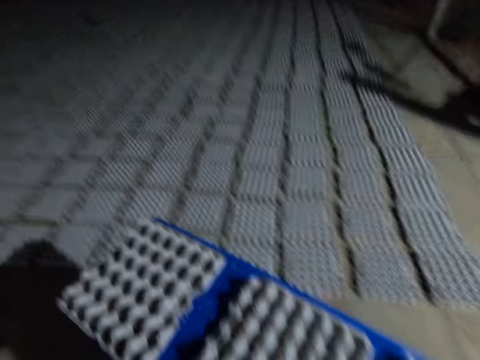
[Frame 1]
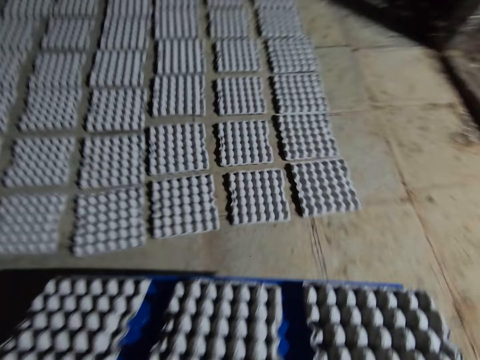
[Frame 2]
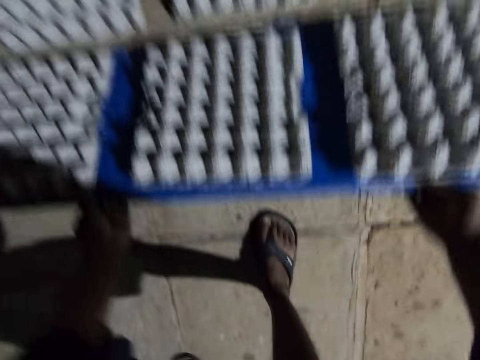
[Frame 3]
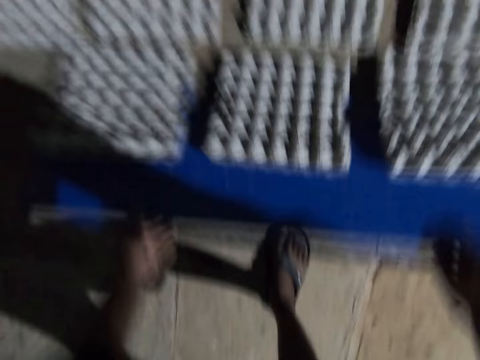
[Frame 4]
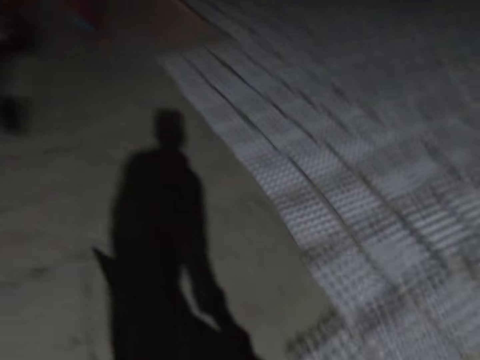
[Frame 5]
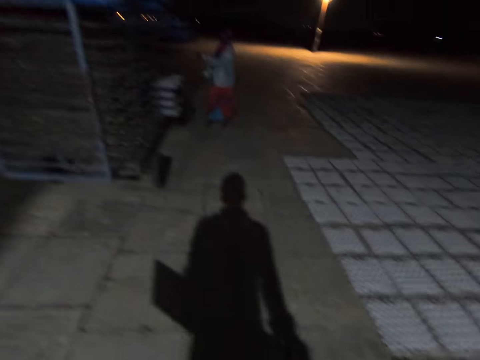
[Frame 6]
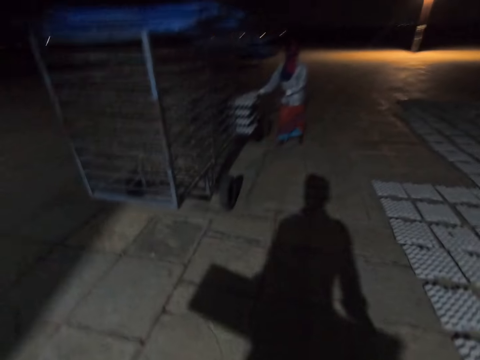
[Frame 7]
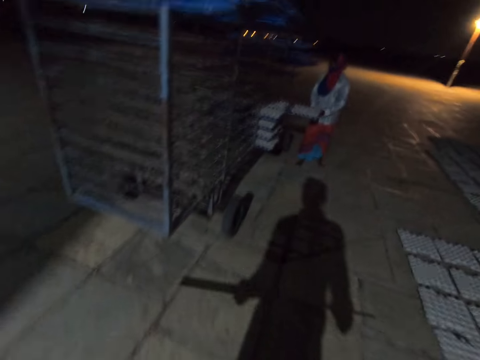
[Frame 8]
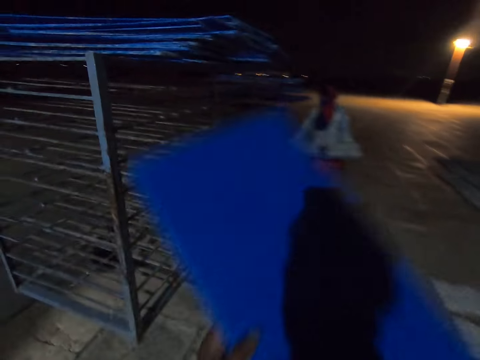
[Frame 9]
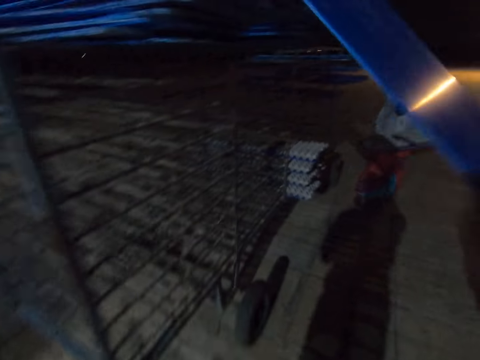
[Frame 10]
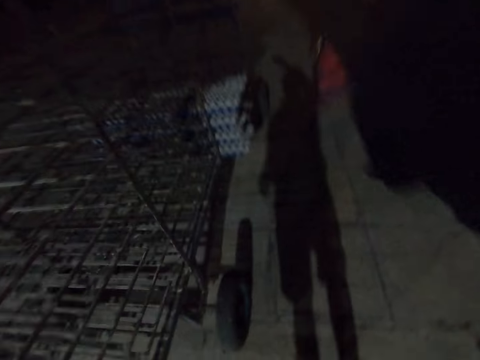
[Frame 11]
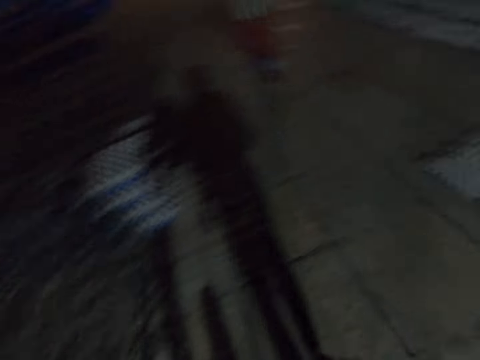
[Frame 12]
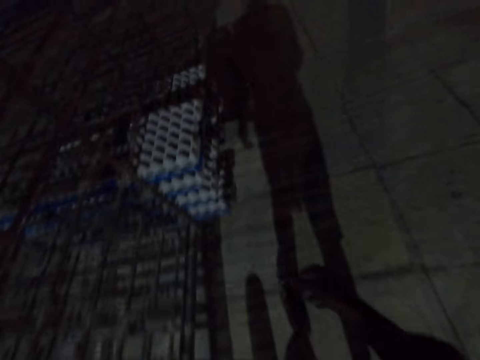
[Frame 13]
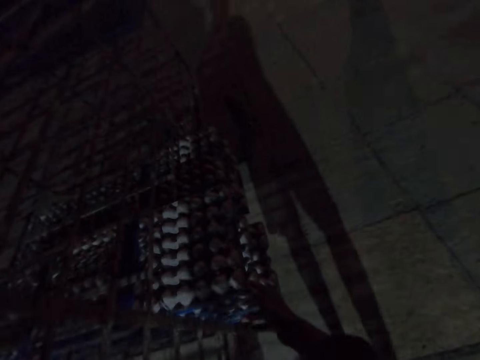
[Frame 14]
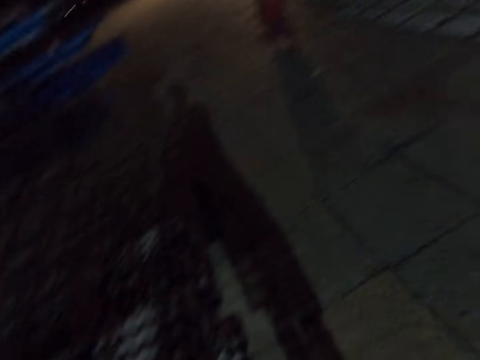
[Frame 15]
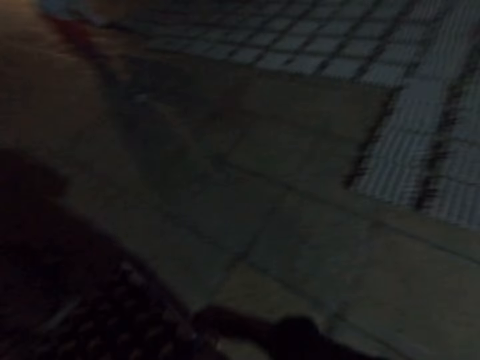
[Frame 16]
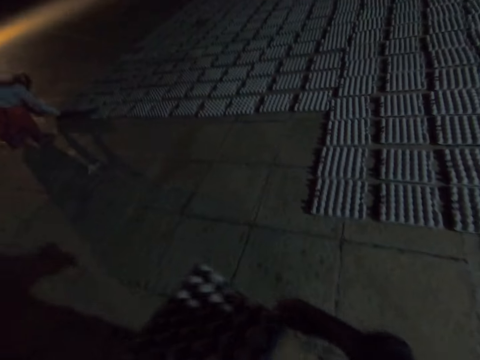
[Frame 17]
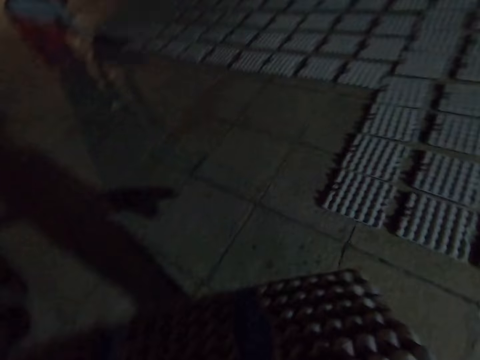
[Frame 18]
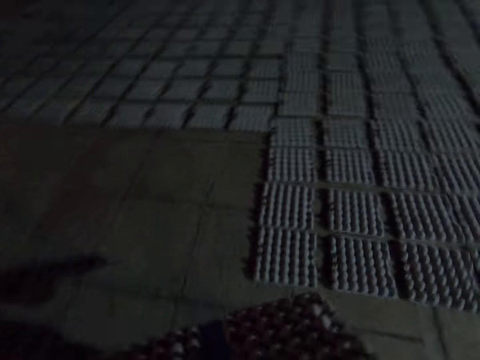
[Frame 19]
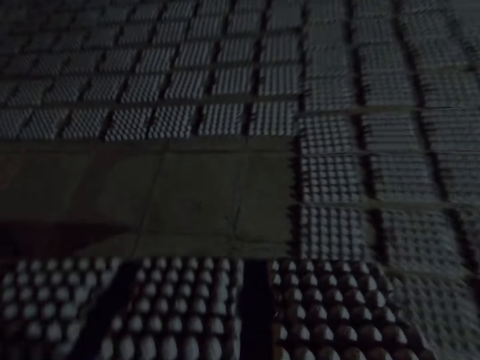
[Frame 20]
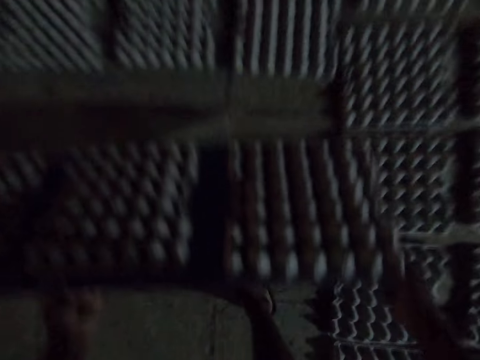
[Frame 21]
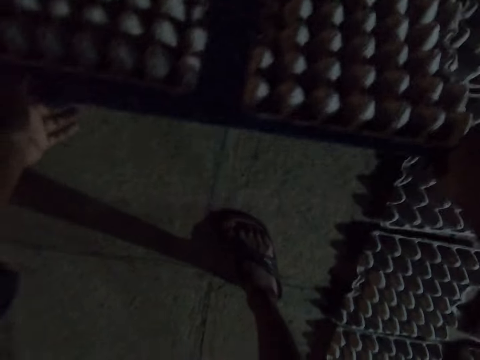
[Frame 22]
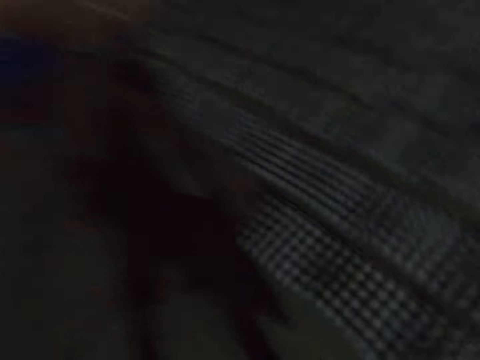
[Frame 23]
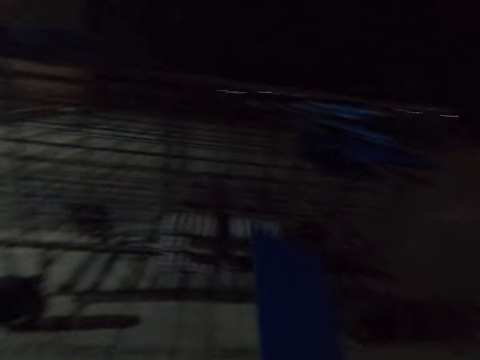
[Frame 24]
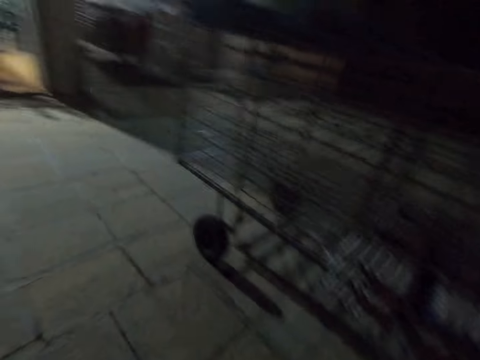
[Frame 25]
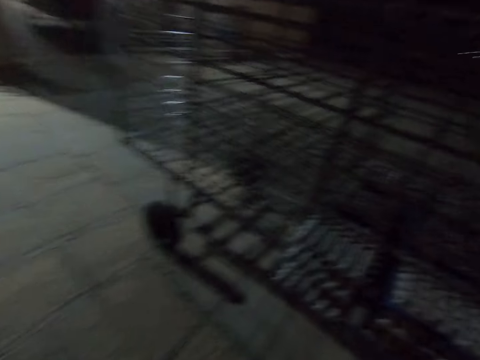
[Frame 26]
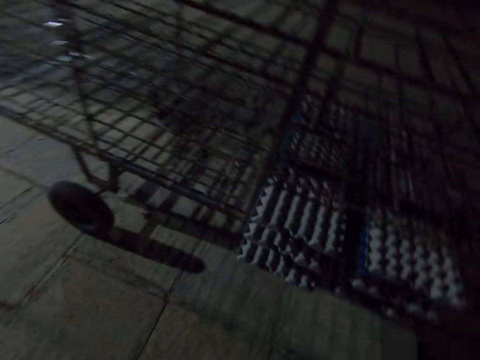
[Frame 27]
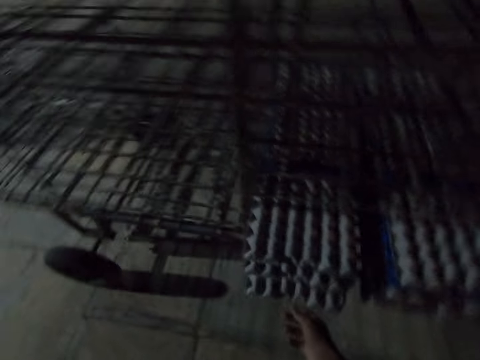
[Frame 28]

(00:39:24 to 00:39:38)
The camera wearer puts the egg crate down. They walk around and look around. A person drops a board. The person picks up egg trays. The camera wearer puts the egg crate carrier or board down and walks. The person drops the egg trays. The camera wearer walks around. They pick up the egg crate carrier. They walk around and look around. They put the egg crate down. They walk around and look around. They drop the board.

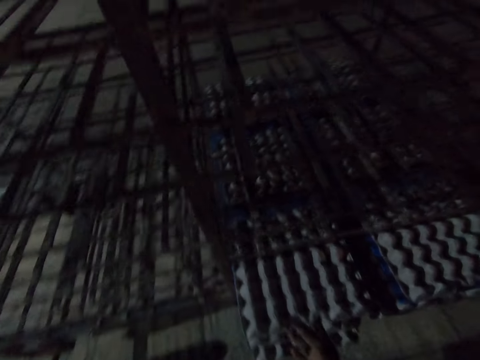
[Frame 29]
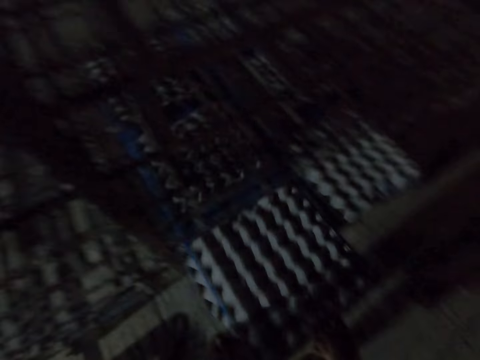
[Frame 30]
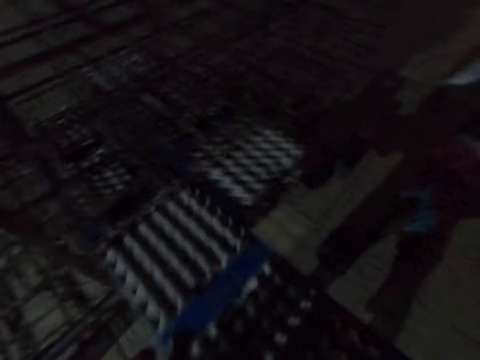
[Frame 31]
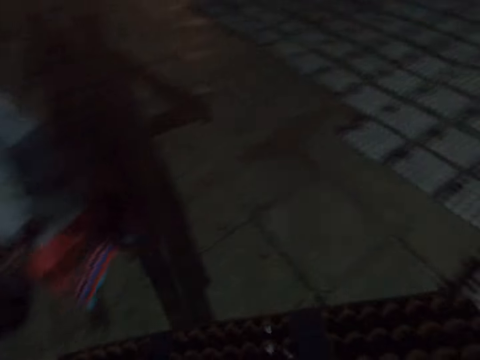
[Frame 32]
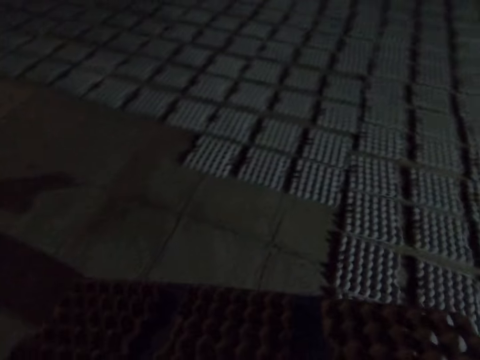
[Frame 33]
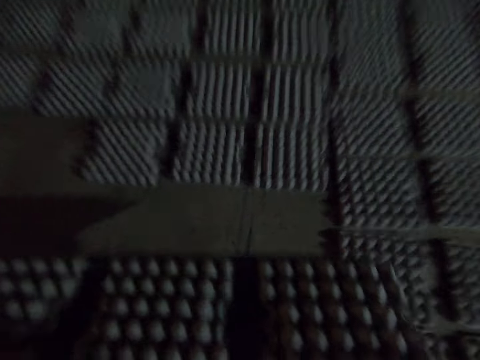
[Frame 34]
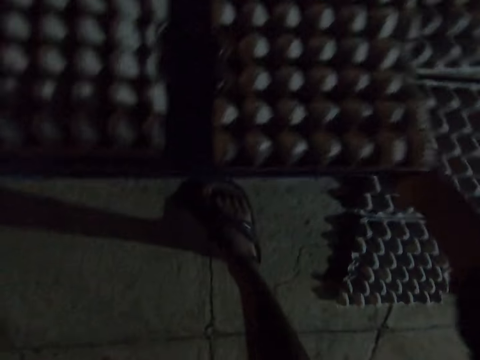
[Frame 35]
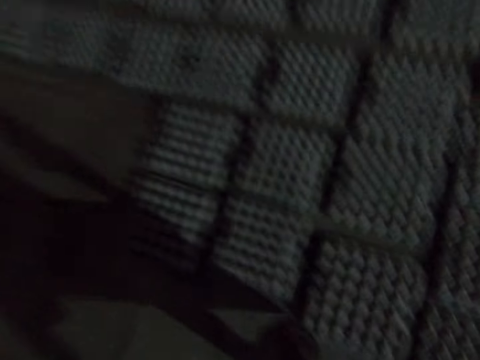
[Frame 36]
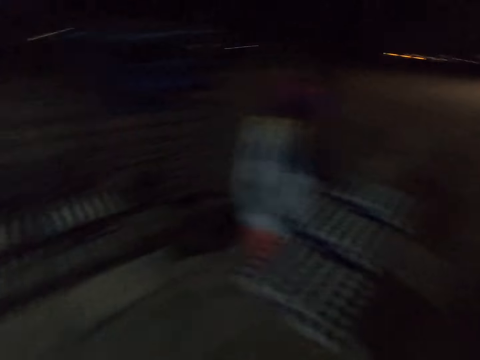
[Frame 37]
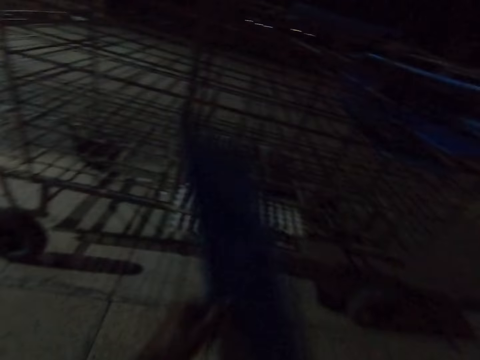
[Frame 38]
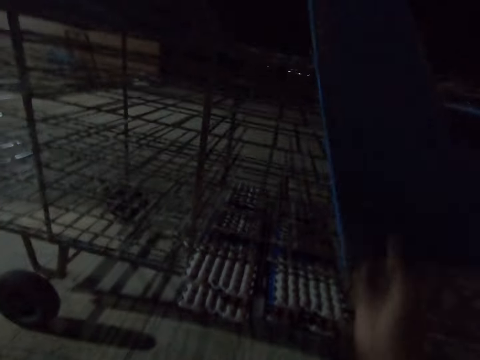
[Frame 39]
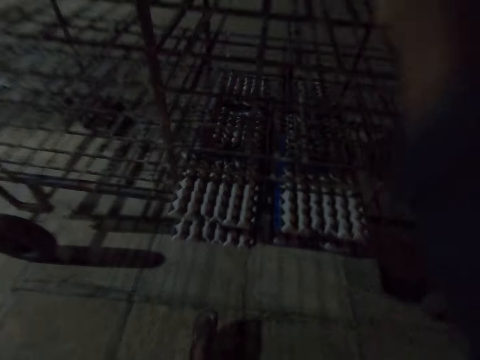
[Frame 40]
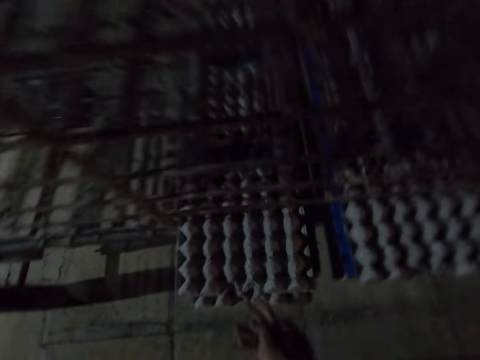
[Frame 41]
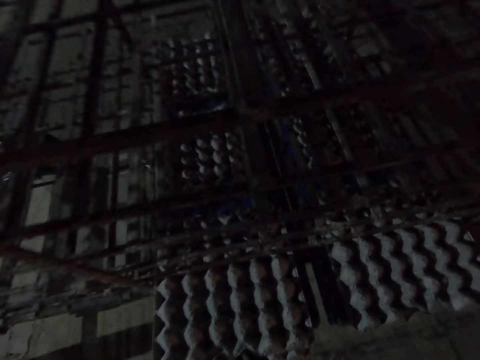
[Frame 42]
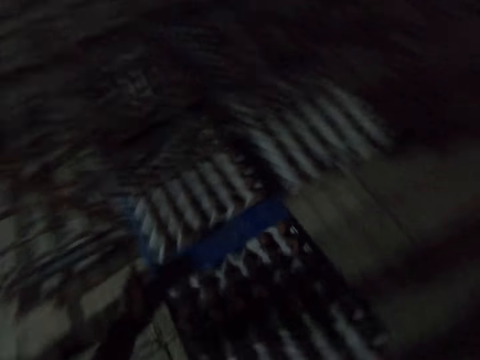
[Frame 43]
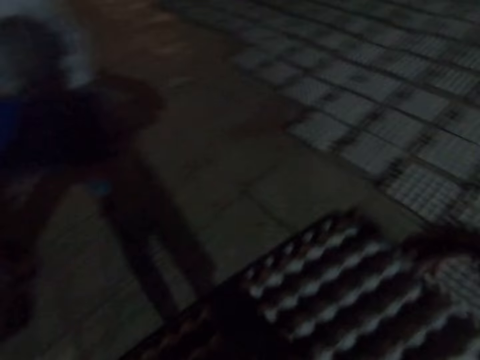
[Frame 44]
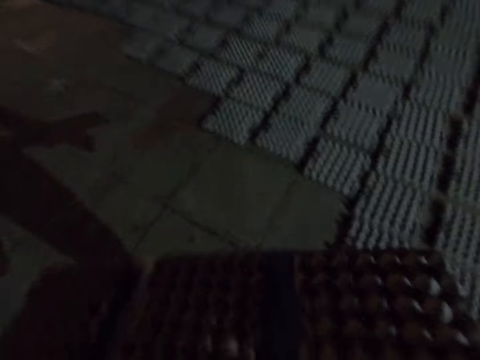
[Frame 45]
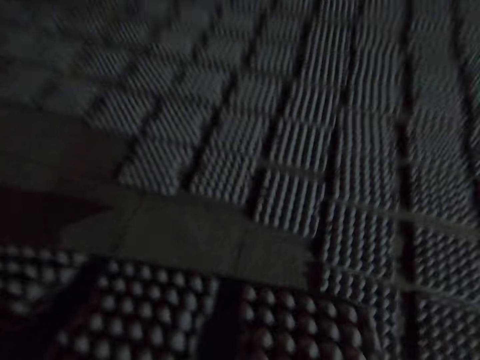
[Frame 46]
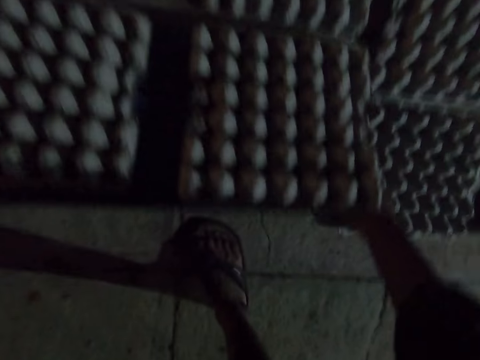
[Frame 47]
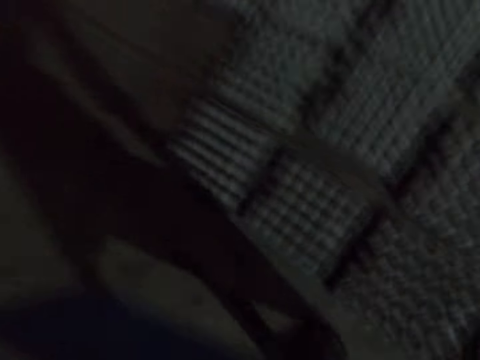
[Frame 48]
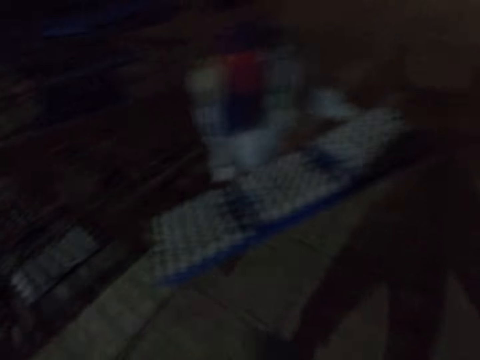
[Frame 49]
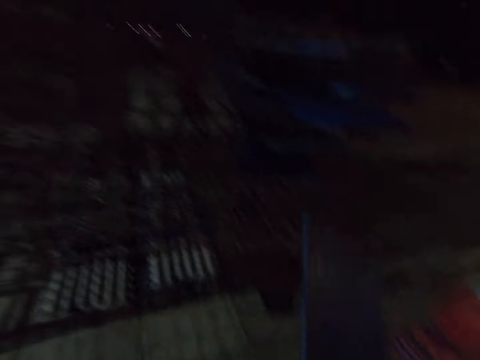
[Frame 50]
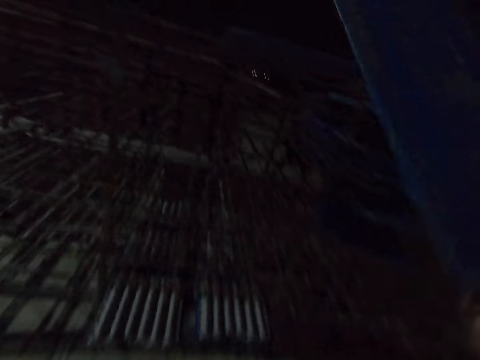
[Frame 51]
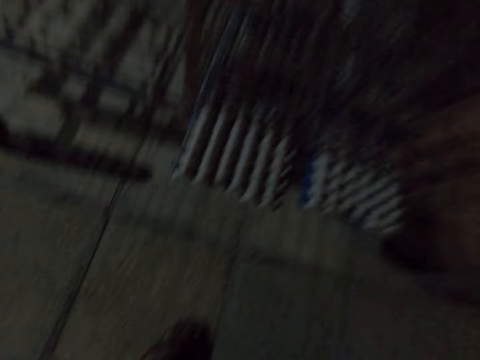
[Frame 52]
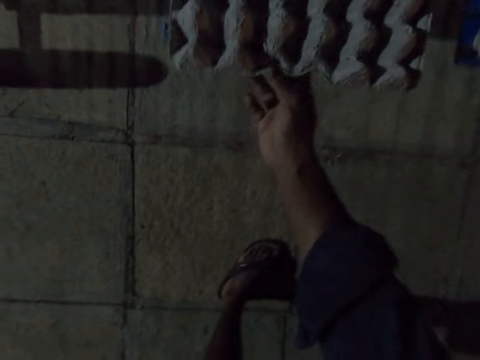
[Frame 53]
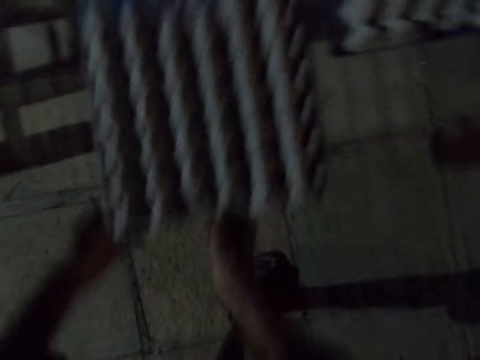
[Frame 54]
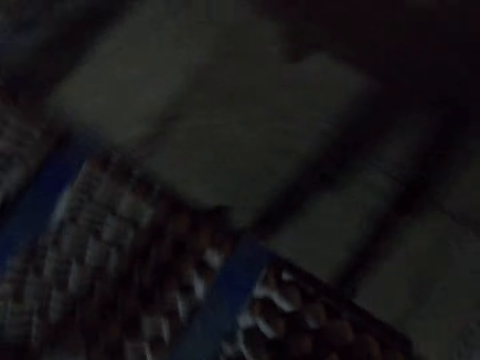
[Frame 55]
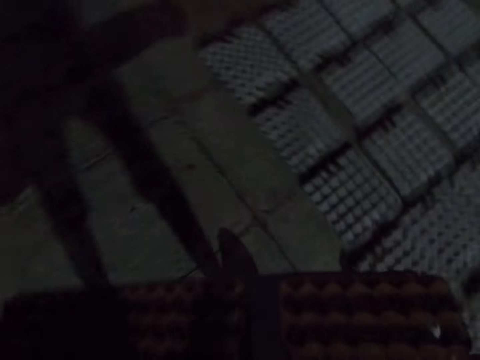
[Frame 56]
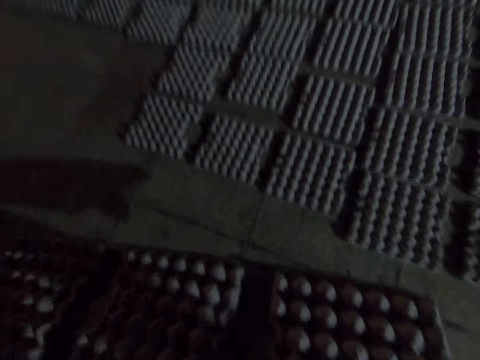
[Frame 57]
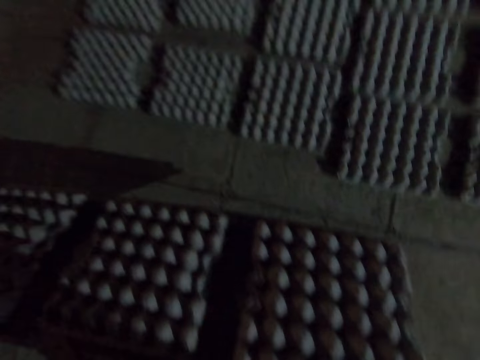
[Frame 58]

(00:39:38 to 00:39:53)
The camera wearer picks up the egg crate carrier or board. They hold the board. A person walks around. The camera wearer walks around. The person talks to the camera wearer. The camera wearer looks around. They put the egg crate down and talk to the person. They walk around and look around. The person walks around. The camera wearer puts the egg crate carrier down. They pick up the egg crate carrier. They turn around. The person walks around. The person walks around again. The camera wearer walks and looks around. They put the egg crate down. They walk around and look around. The person carries egg trays. The camera wearer puts the egg crate carrier down. They pick up the egg crate carrier. They hold the board. They turn around. They look around.
